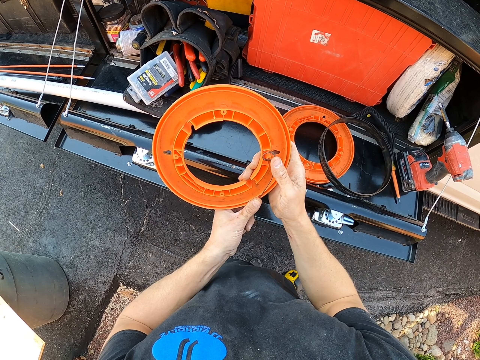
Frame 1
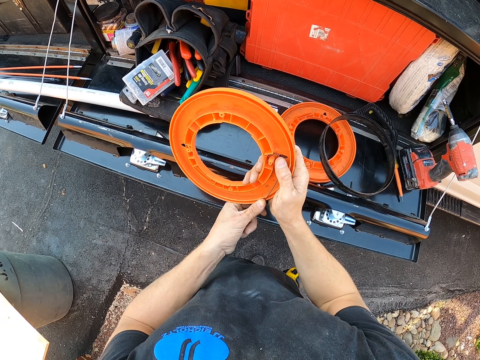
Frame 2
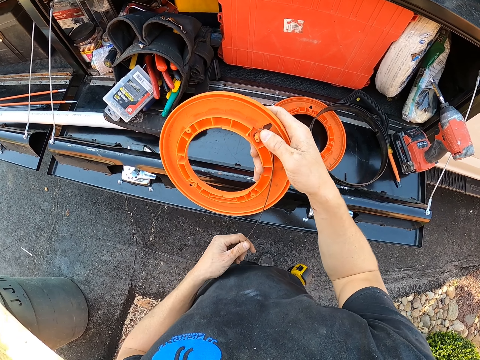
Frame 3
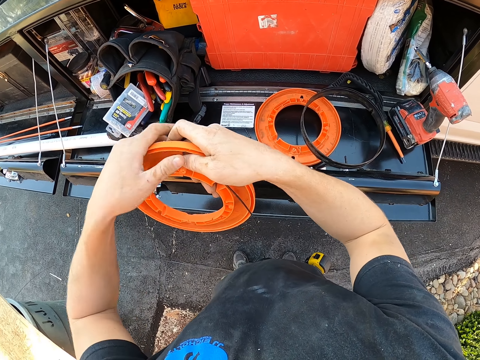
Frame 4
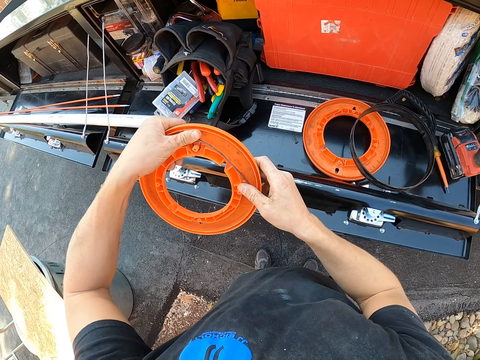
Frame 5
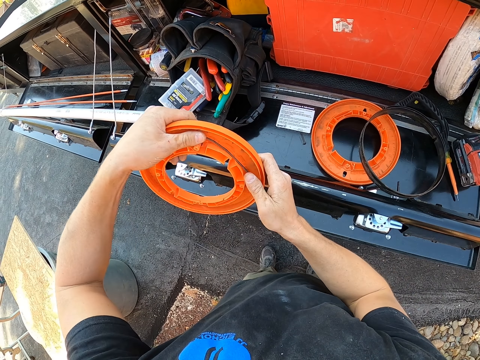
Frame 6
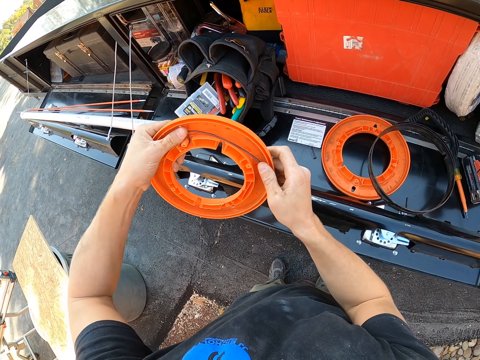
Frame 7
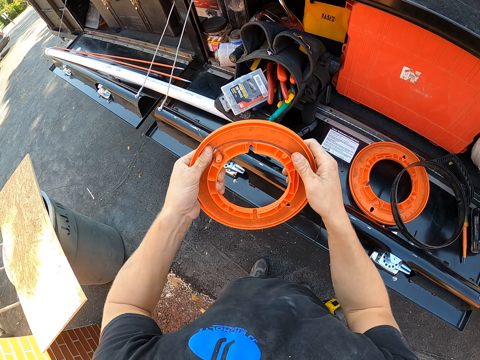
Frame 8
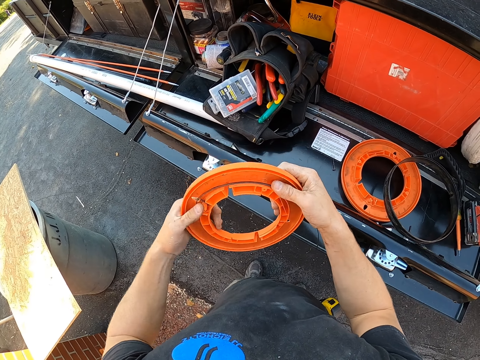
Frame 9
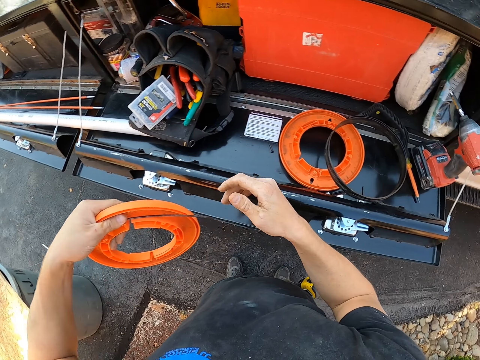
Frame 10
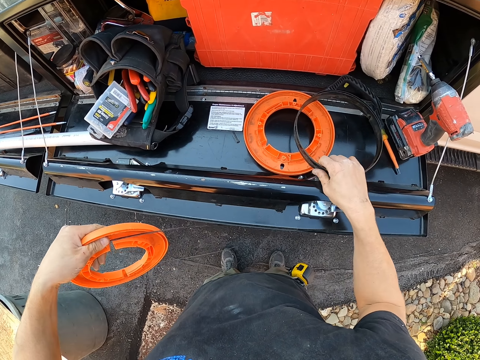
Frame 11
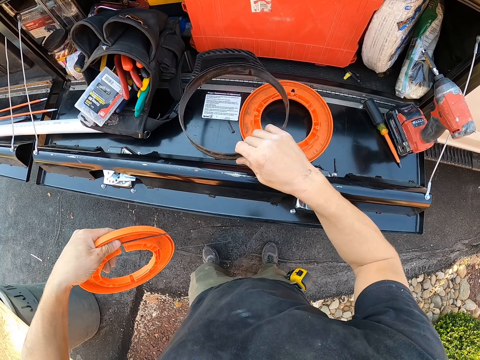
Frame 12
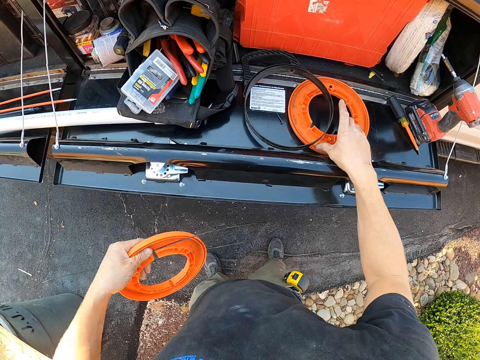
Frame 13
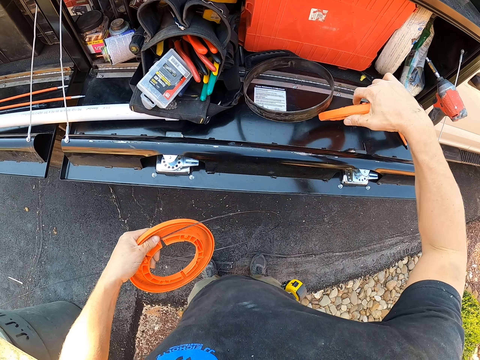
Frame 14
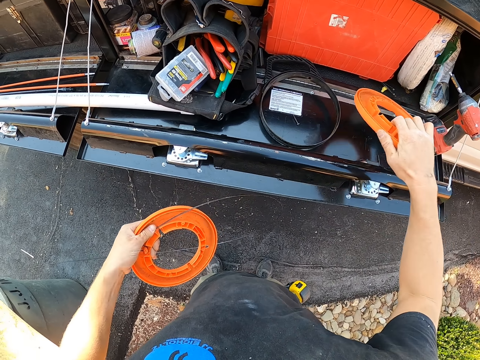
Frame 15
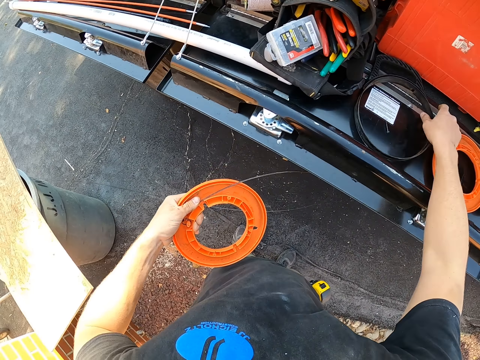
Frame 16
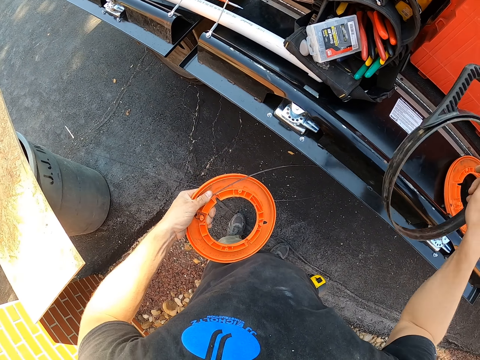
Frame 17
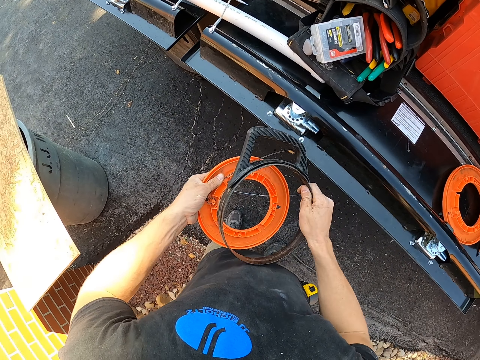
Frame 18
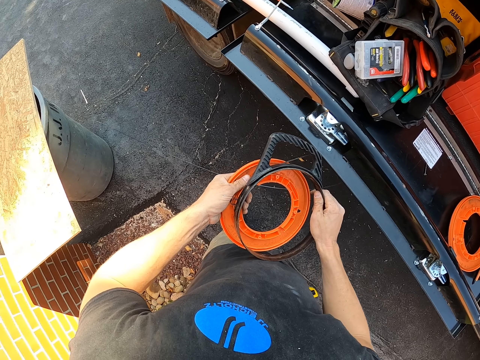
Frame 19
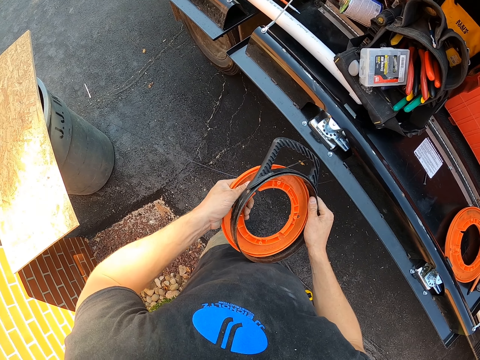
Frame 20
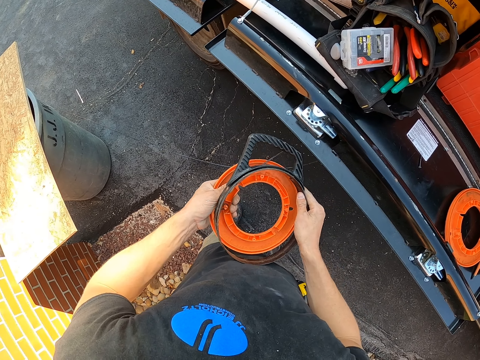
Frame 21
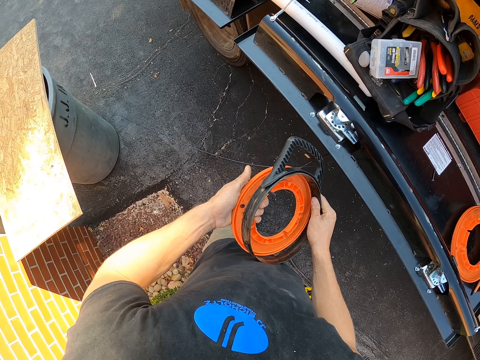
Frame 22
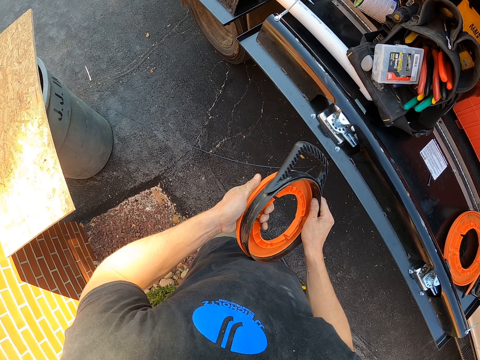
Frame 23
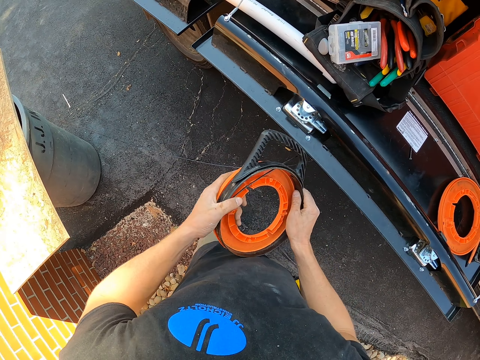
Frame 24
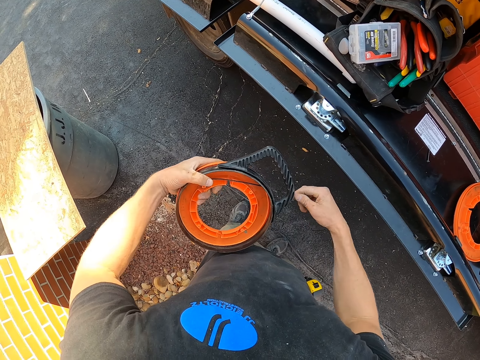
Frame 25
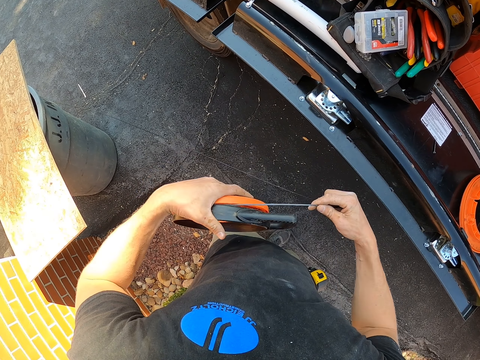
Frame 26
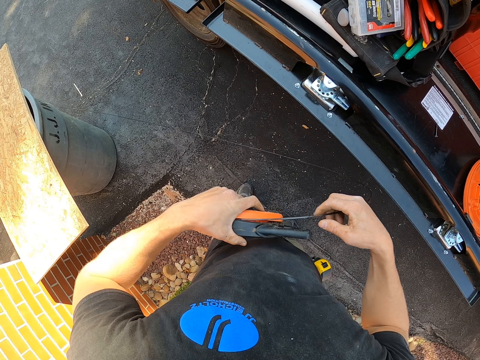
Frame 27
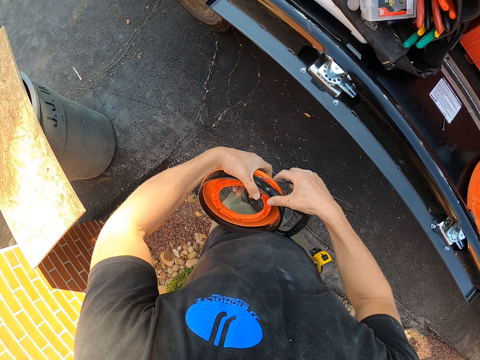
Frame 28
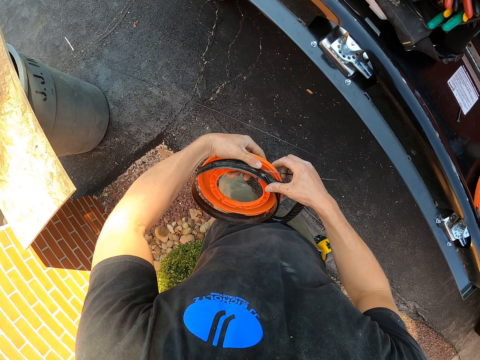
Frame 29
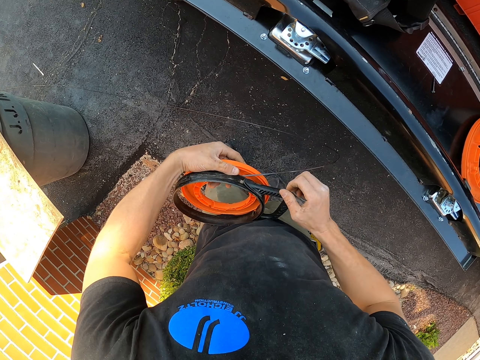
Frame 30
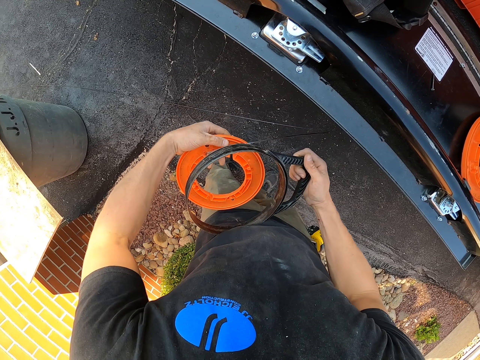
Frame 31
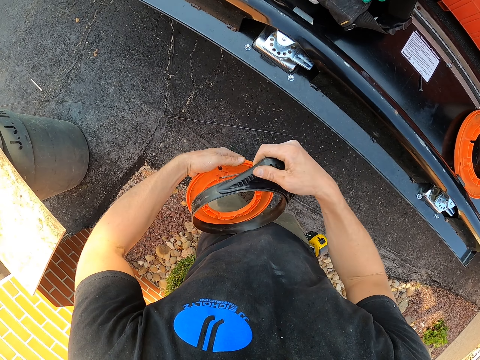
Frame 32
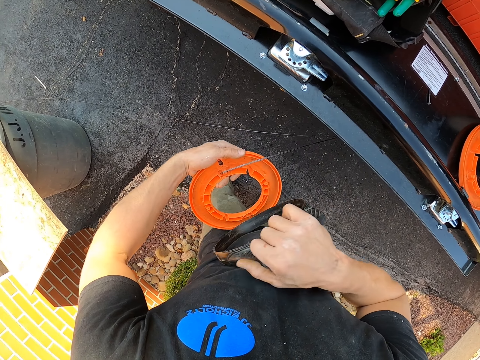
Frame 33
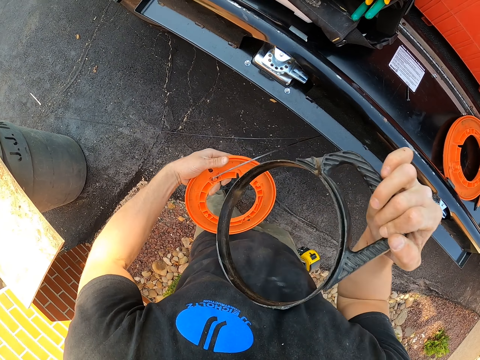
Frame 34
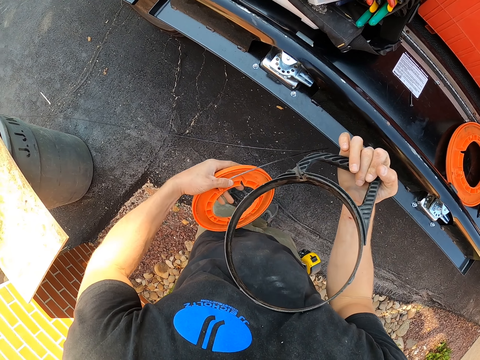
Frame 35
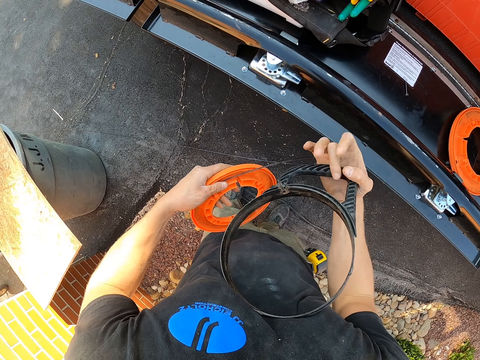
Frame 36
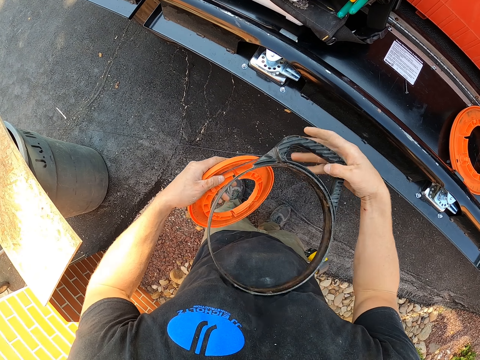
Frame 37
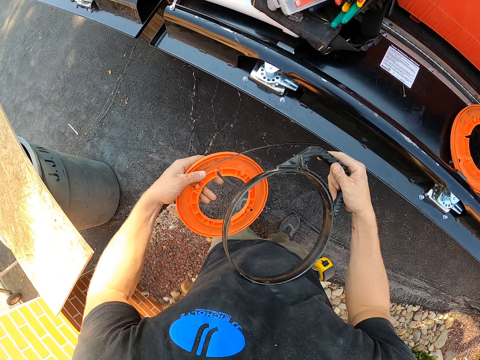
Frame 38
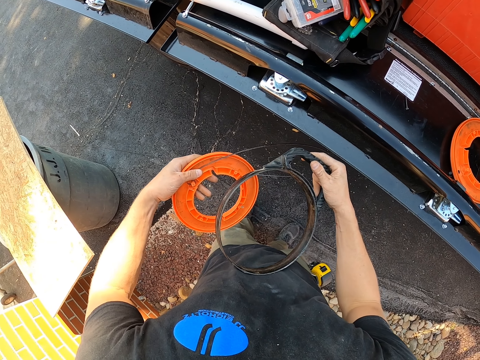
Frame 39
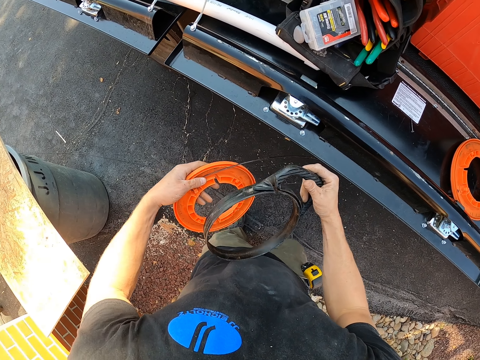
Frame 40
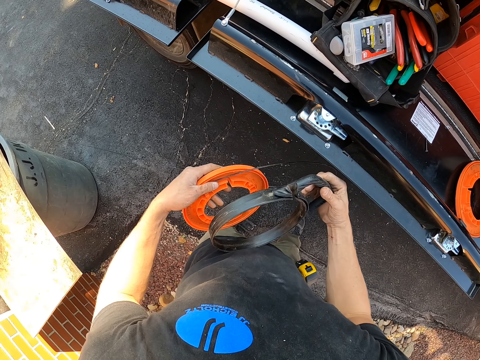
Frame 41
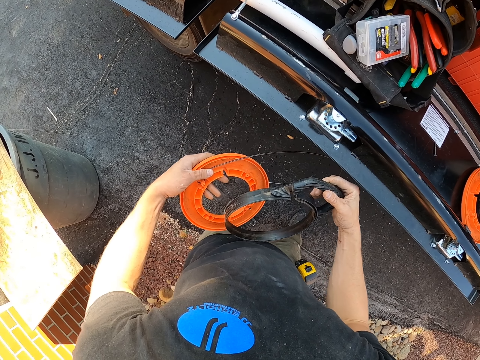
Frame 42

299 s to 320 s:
The camera wearer fixes a line on the plastic. They move a holder on the stand. They take the other piece of the rod holder to fix it together. They pick up another plastic from the stand. They place the plastic on the stand. A woman picks up a handle from the stand. The camera wearer places the handle on the plastic. They turn the handle.

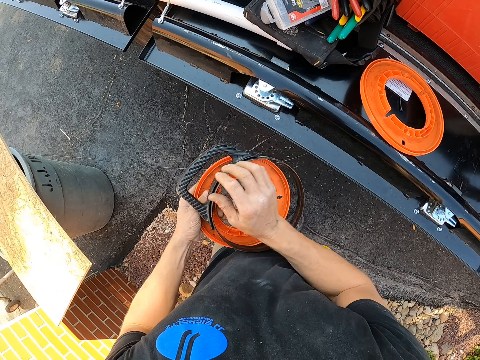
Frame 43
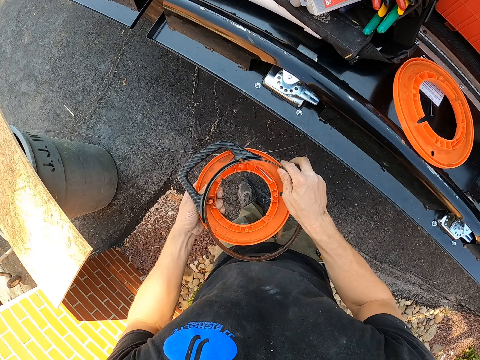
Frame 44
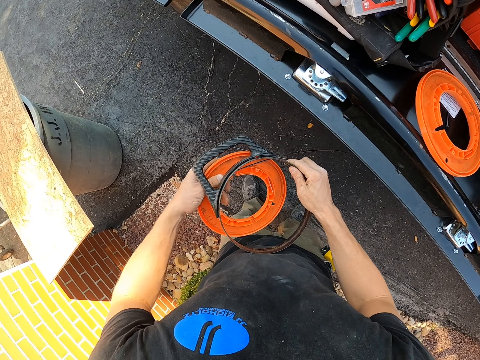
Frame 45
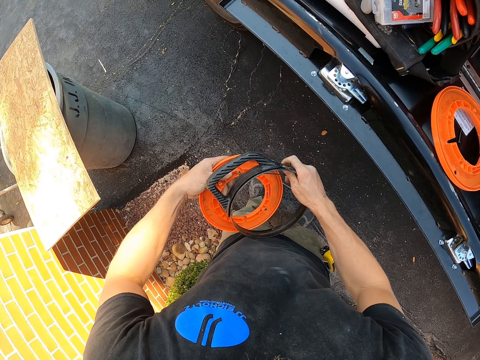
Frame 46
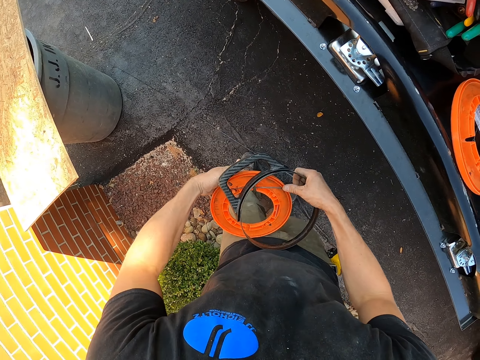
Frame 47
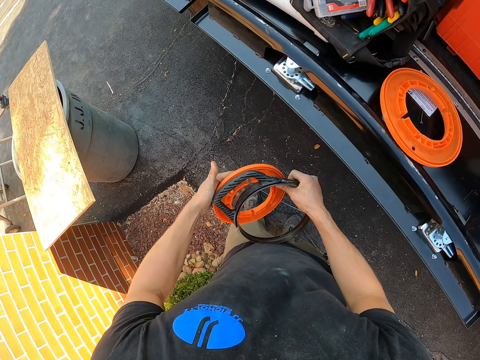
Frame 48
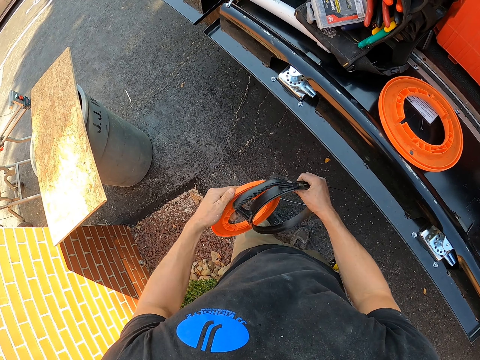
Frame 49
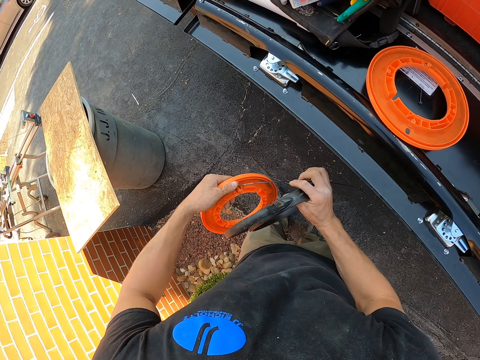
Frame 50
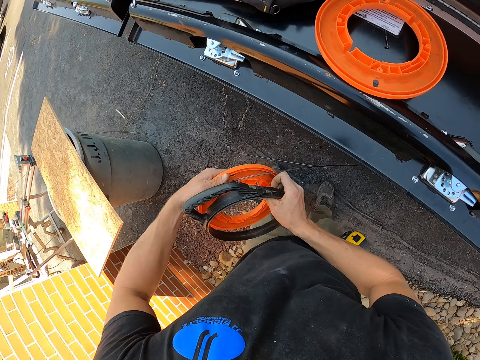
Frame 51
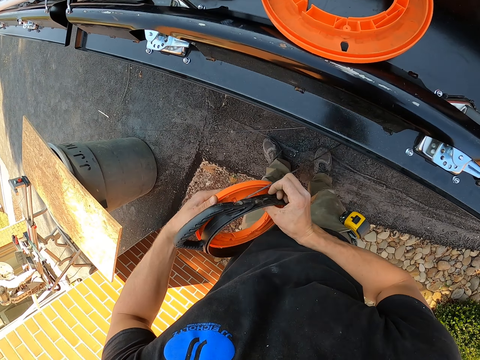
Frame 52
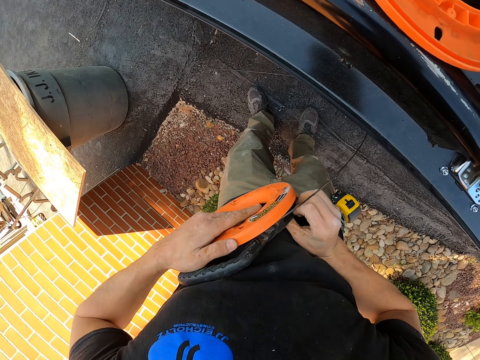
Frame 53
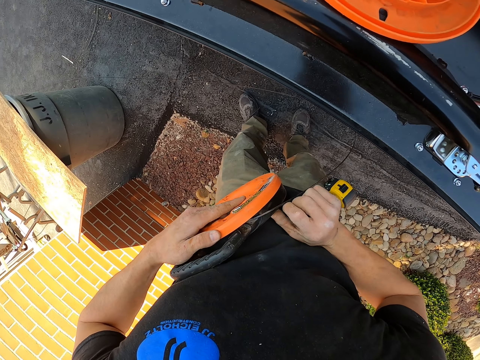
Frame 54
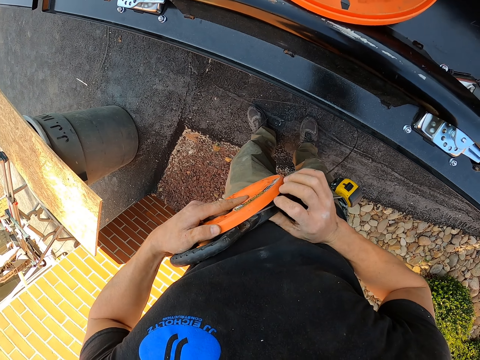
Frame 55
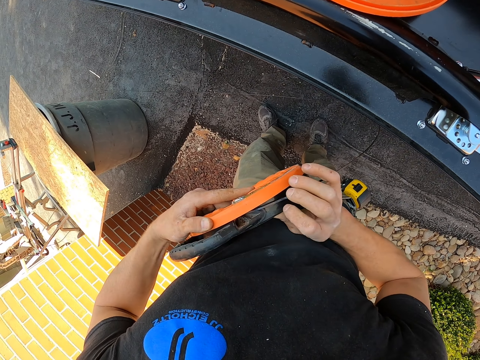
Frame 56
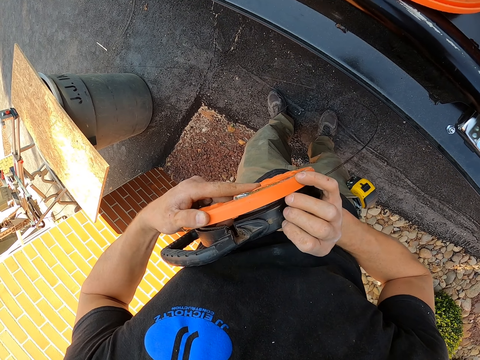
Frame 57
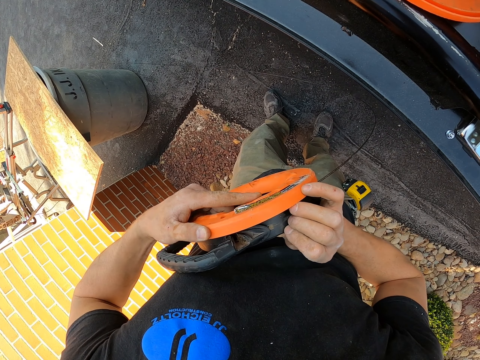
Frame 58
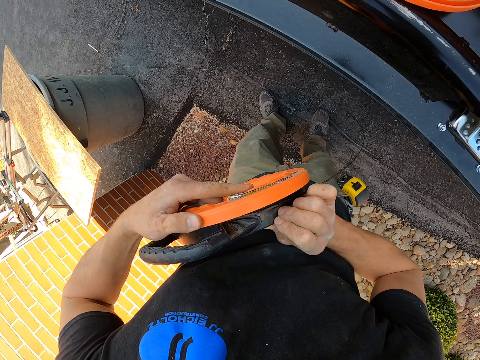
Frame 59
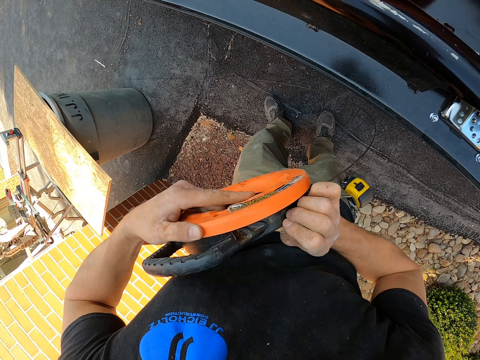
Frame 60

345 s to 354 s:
The camera wearer places a handle on the plastic. They fix the handle on the plastic.
